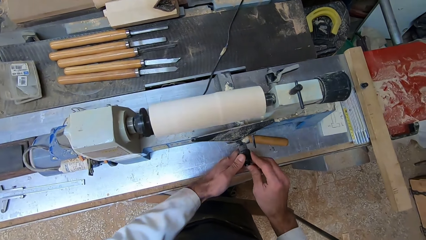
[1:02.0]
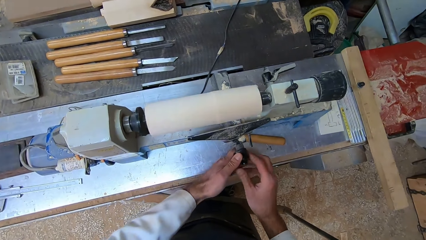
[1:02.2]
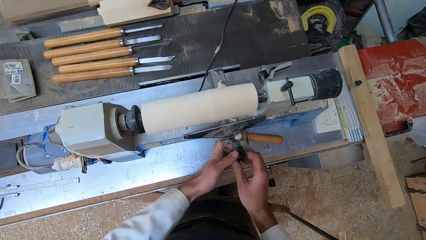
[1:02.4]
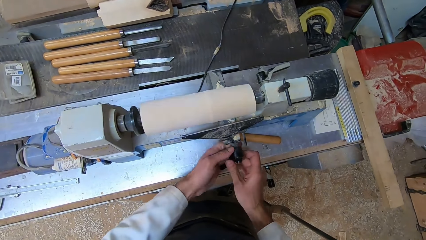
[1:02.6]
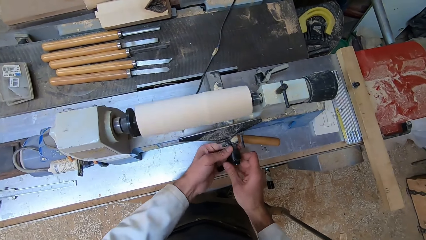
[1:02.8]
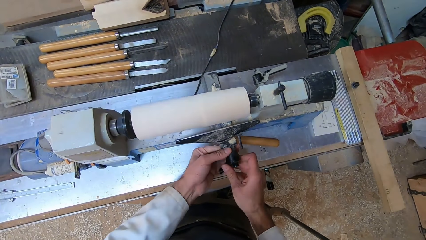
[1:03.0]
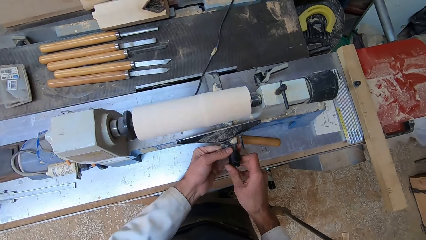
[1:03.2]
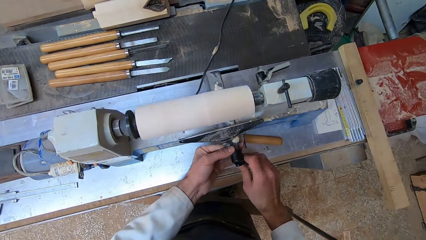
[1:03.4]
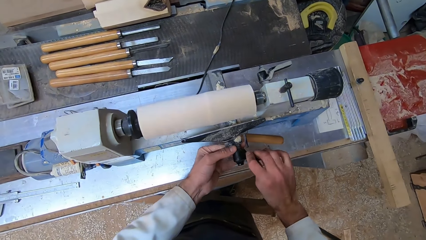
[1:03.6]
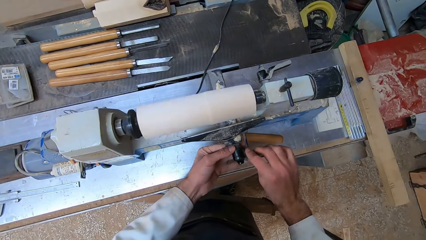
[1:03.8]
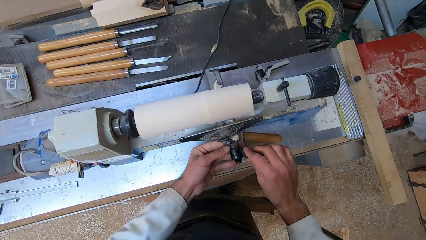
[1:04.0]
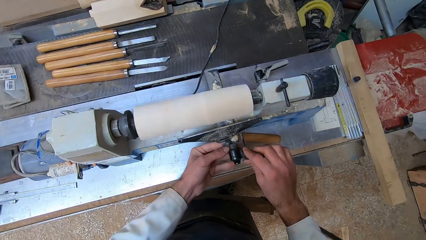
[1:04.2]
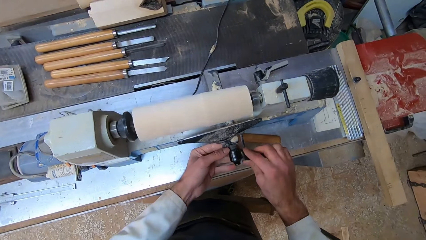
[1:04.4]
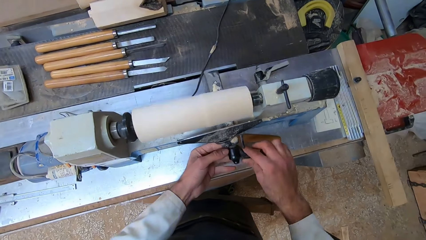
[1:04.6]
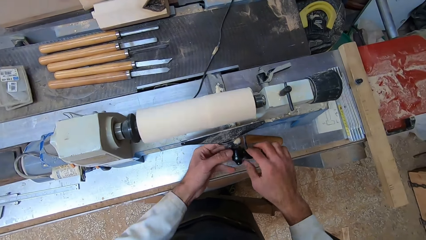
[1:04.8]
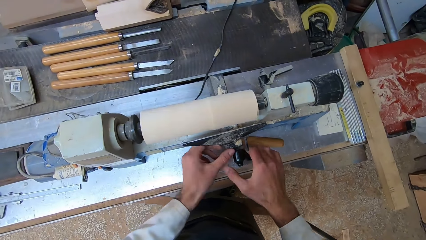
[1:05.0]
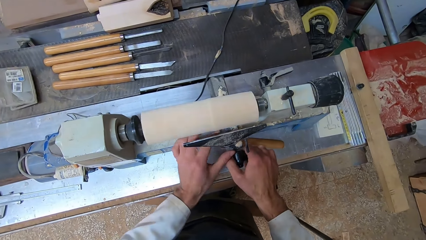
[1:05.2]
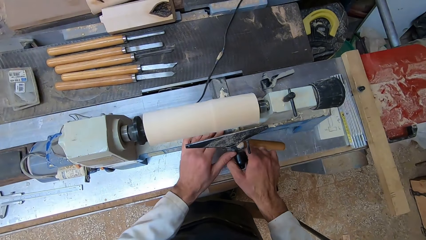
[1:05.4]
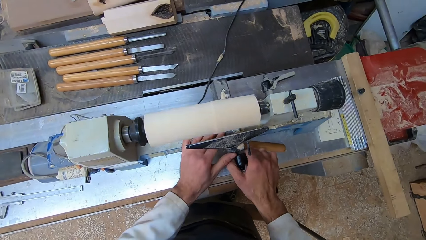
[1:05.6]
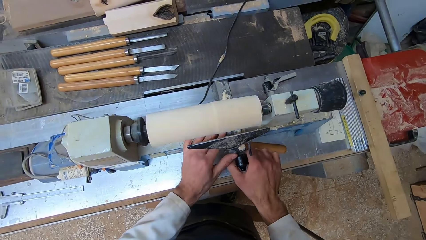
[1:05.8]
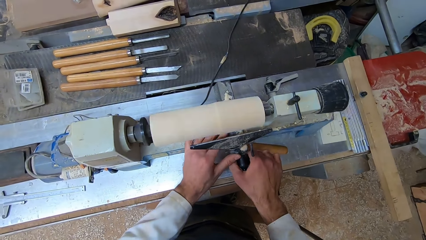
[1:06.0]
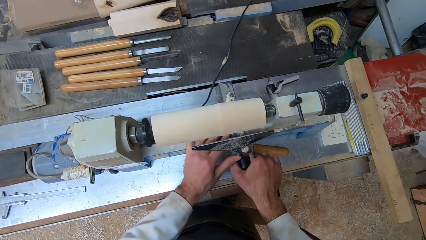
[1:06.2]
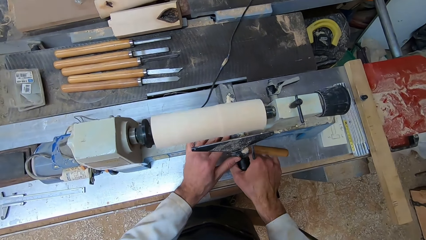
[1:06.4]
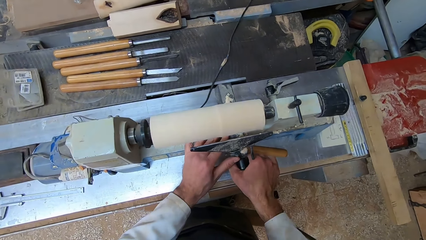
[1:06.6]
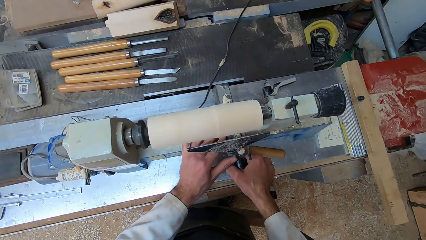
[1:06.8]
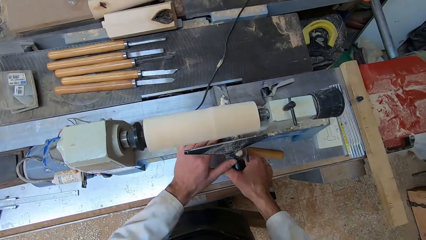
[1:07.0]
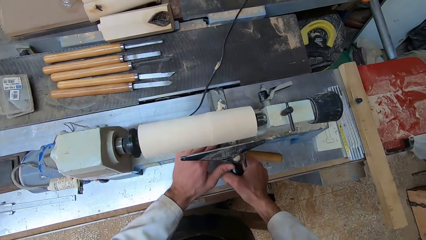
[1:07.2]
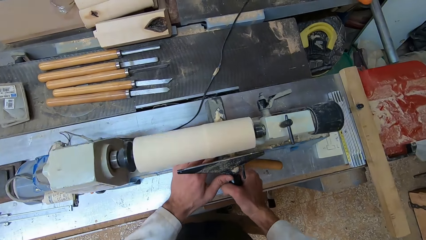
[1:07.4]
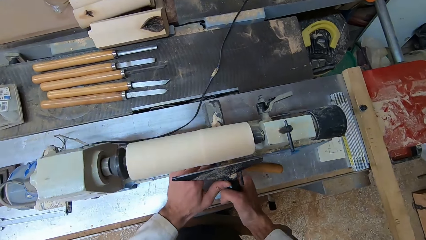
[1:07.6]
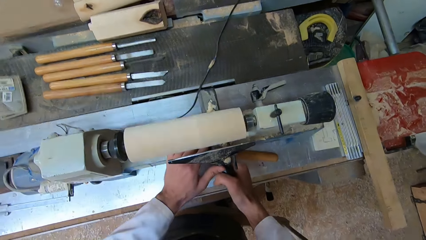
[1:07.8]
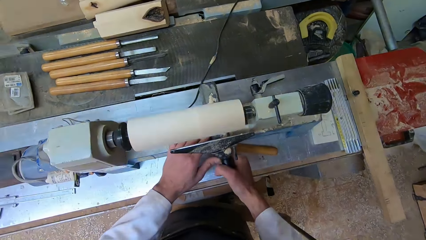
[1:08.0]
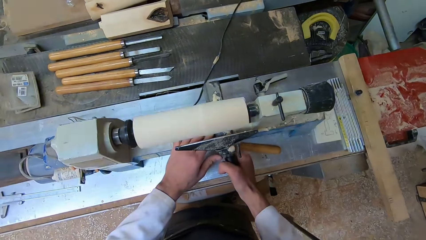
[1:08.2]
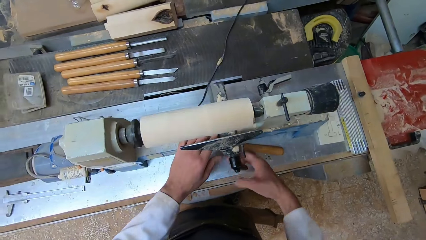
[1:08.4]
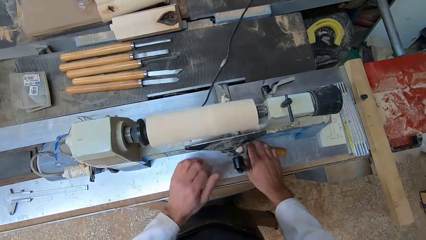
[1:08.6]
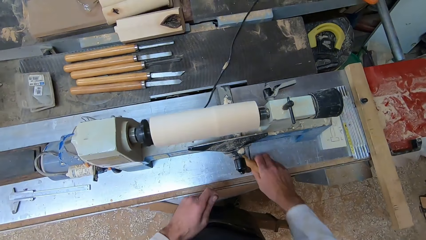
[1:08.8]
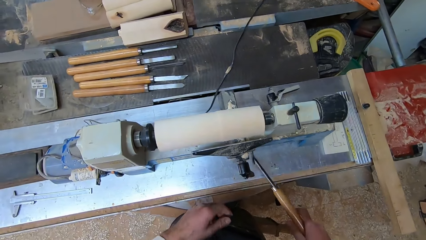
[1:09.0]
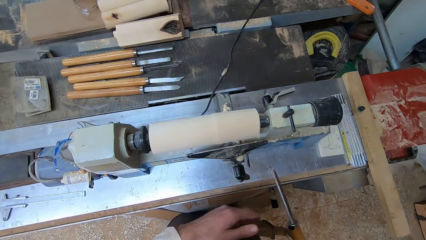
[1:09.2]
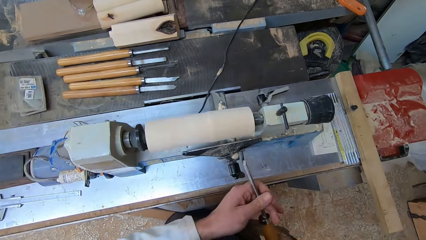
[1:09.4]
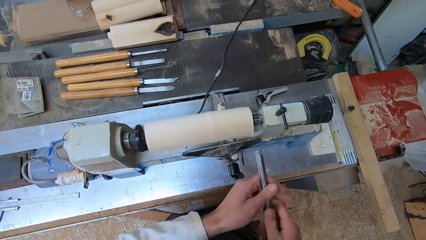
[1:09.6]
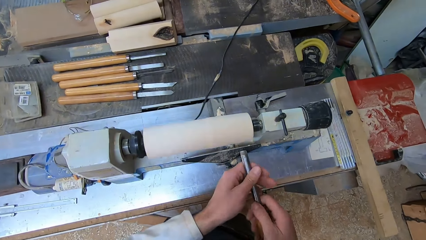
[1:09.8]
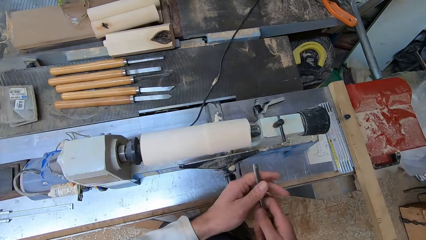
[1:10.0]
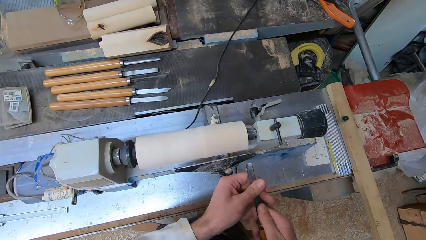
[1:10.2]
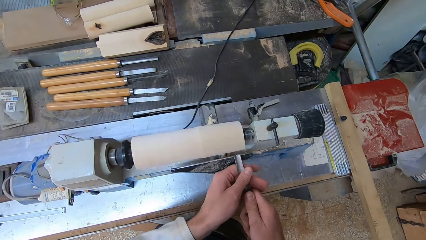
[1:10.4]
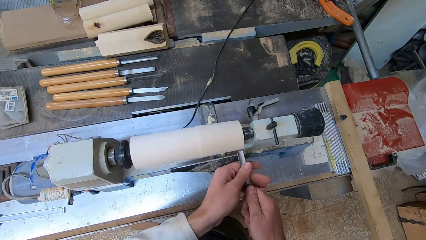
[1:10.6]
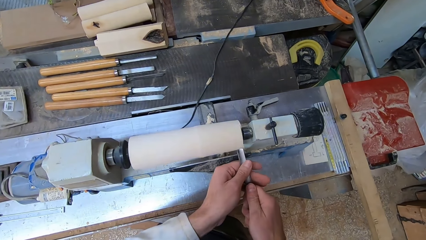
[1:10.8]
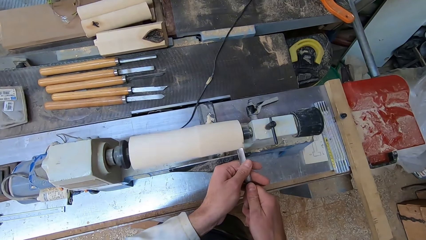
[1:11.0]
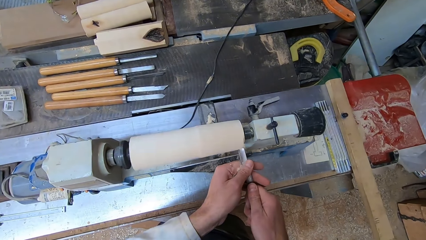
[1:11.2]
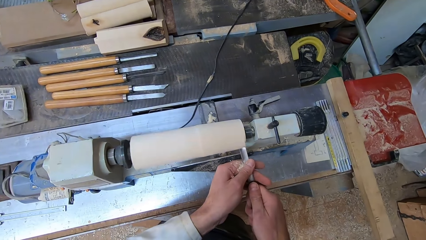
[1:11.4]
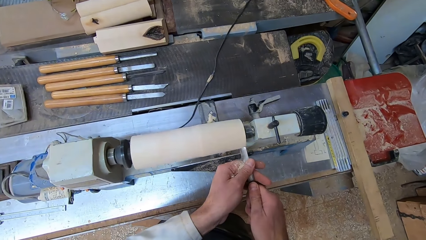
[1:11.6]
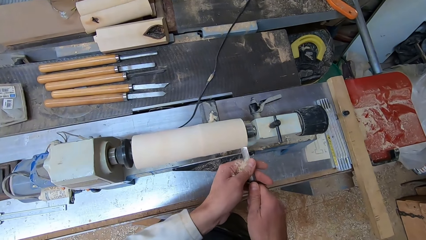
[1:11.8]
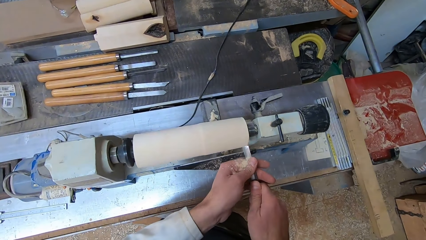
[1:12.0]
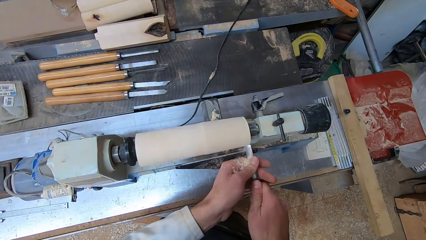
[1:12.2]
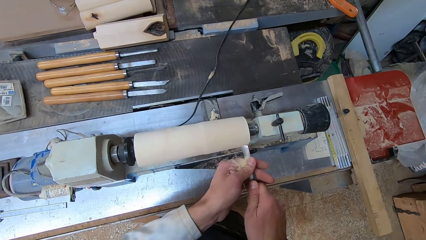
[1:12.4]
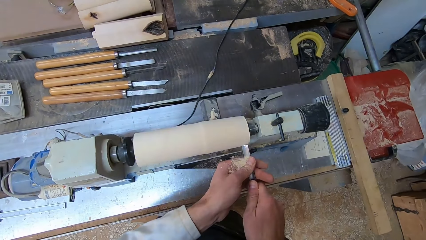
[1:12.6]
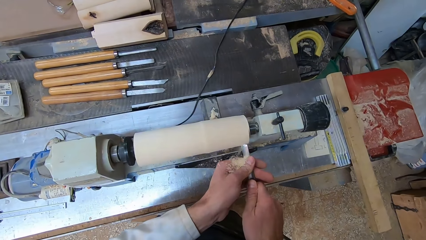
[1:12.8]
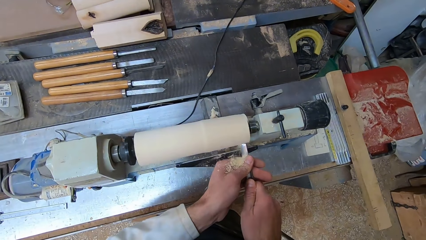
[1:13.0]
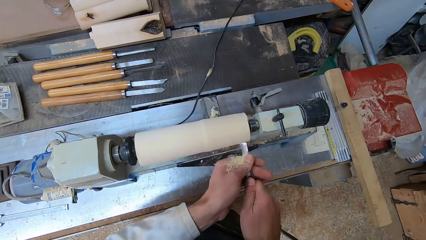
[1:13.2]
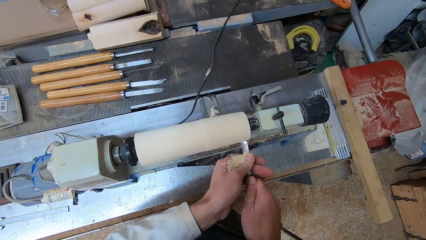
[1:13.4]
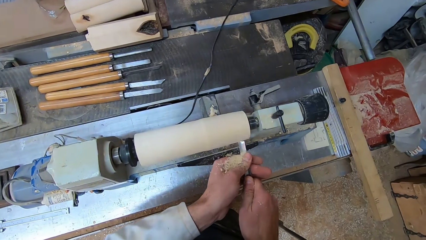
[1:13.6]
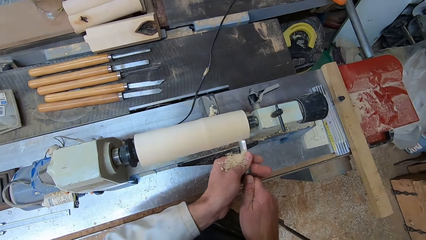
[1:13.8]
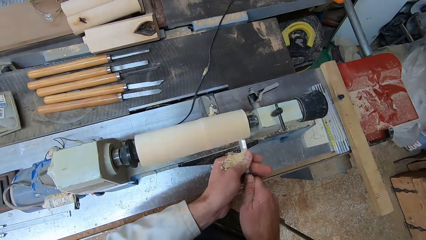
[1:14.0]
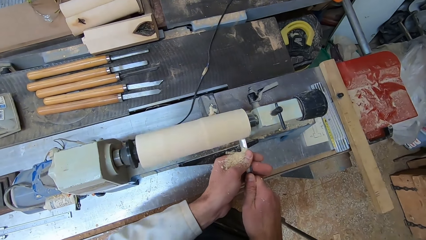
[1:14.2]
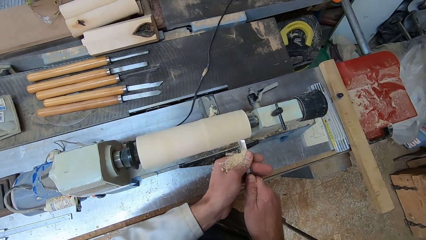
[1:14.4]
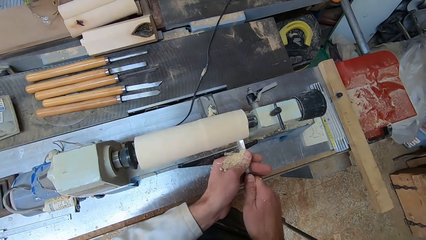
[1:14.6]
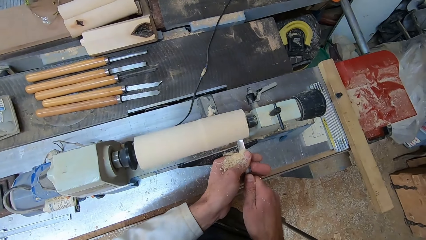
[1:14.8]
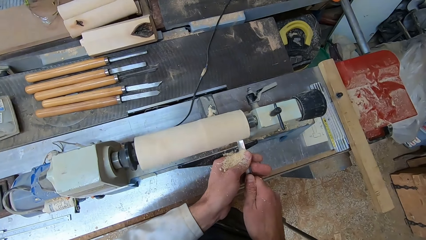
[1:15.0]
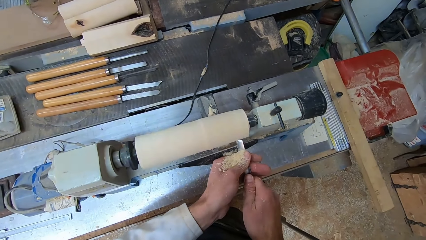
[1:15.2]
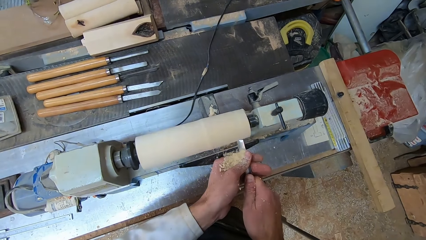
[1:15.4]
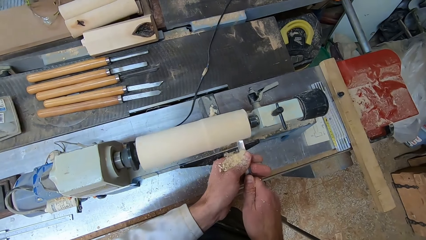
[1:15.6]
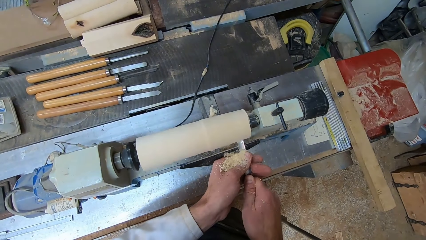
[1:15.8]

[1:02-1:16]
The camera wearer picks up the gouge on the round wood making machine with his right hand. He holds the gouge with both hands. He shaves the round wood in the round wood making machine with the gouge in both hands.

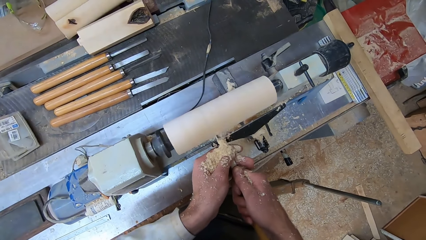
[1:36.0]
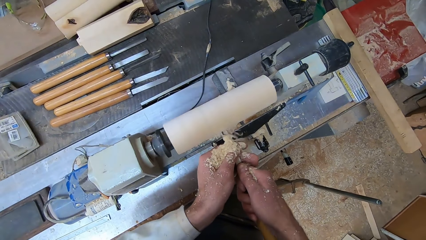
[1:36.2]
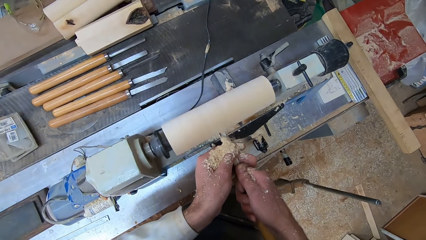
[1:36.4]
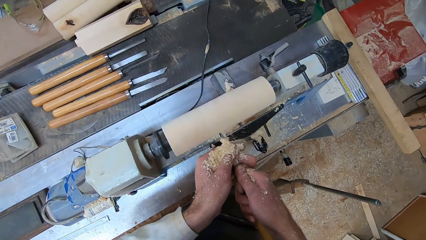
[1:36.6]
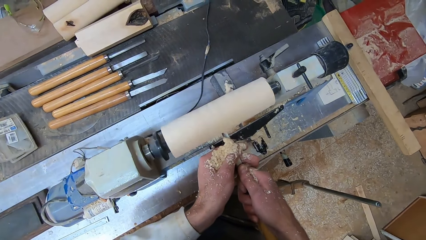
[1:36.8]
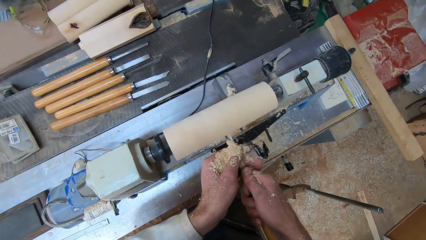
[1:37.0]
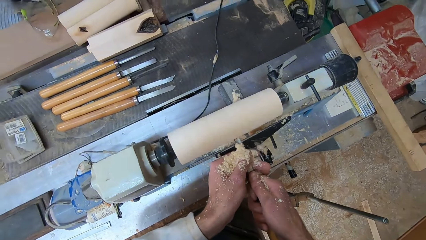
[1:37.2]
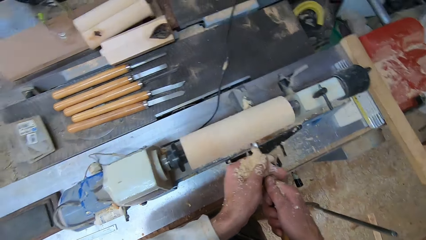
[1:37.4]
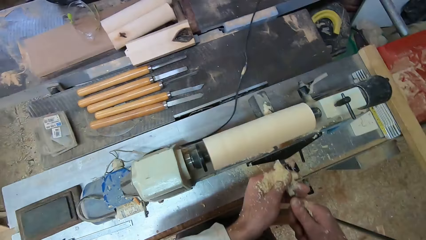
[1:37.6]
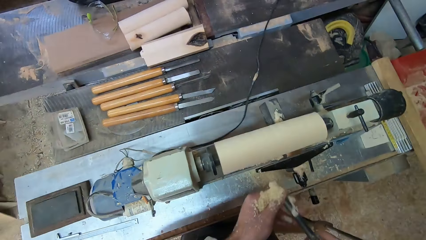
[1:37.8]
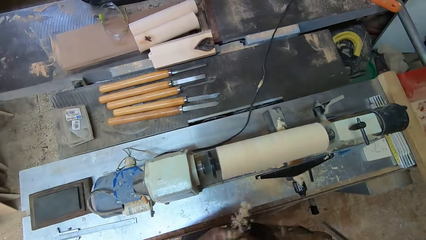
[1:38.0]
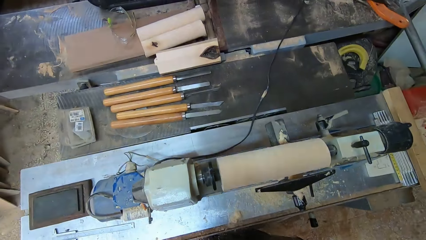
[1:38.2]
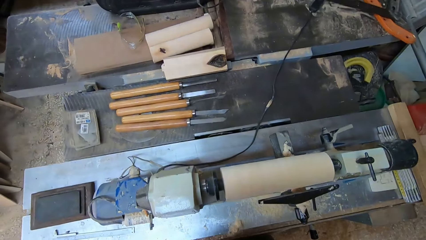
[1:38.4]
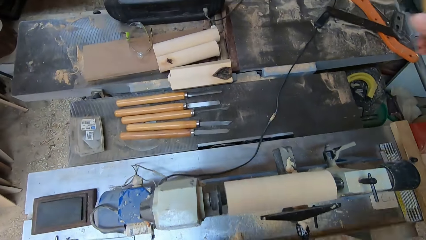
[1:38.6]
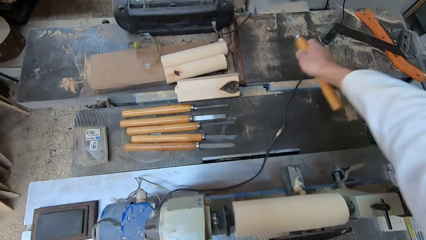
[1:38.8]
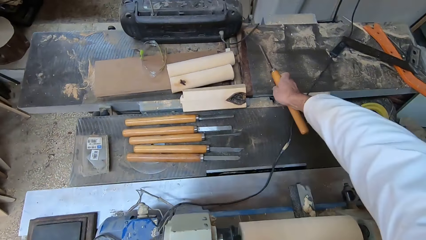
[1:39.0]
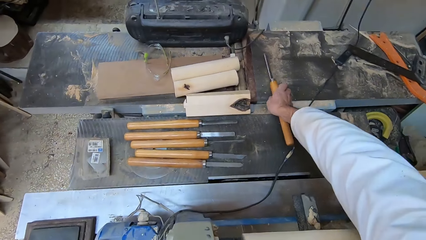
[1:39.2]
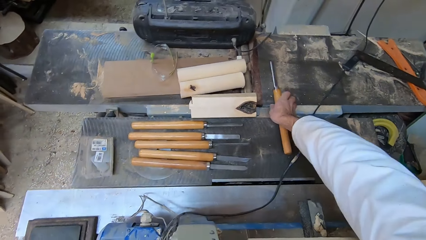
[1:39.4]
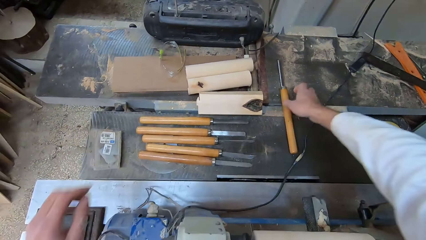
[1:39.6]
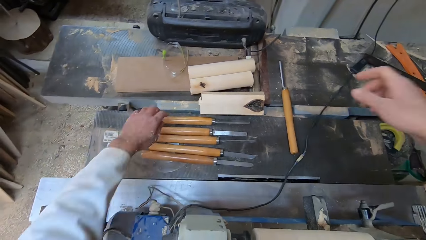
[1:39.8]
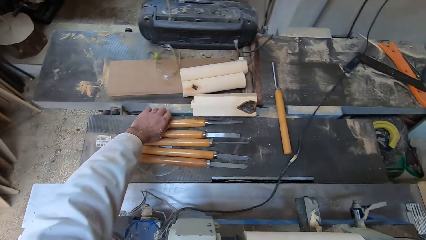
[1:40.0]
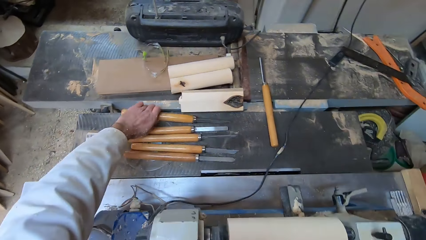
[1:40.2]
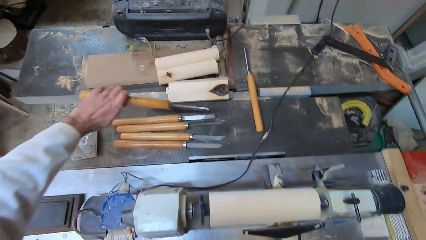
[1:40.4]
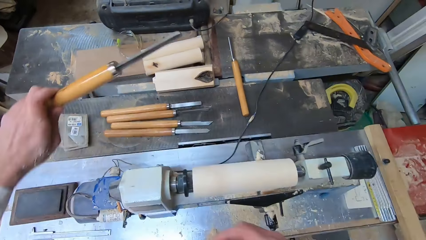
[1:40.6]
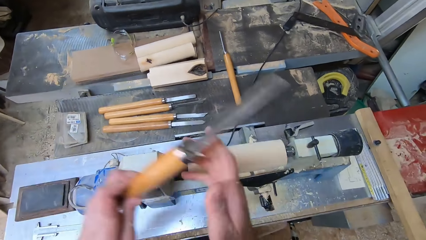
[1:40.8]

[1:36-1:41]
The camera wearer drops the gouge onto the round wood making machine with his right hand. He picks up another gouge from the round wood making machine with his left hand.
